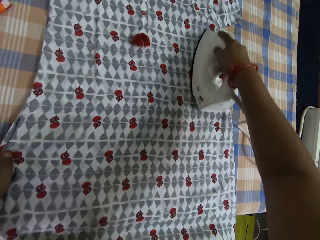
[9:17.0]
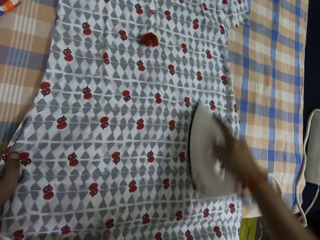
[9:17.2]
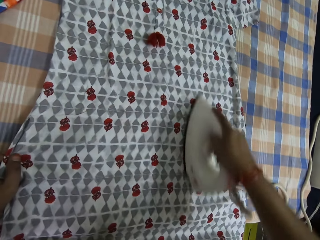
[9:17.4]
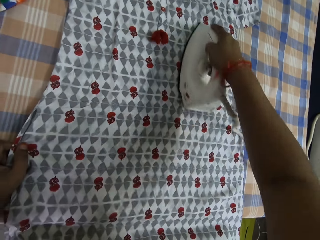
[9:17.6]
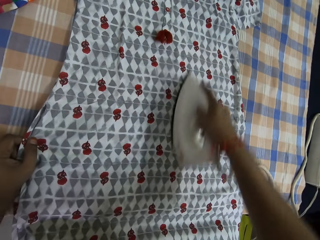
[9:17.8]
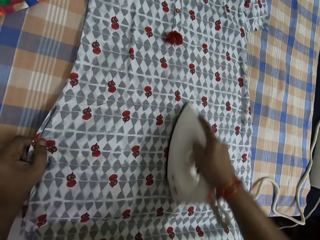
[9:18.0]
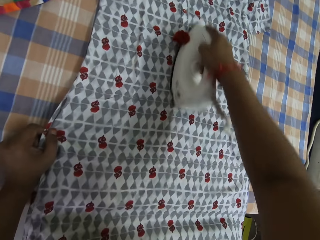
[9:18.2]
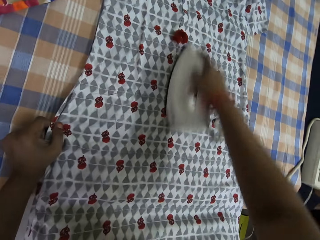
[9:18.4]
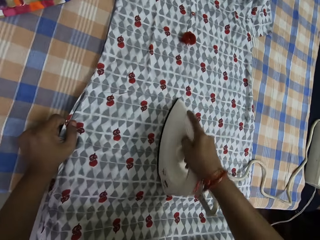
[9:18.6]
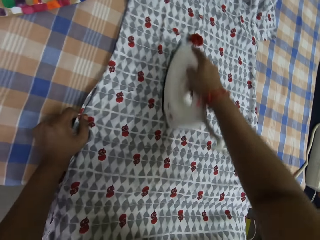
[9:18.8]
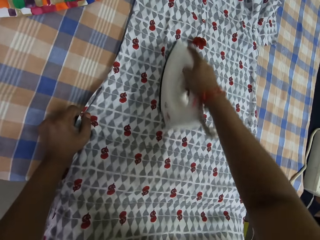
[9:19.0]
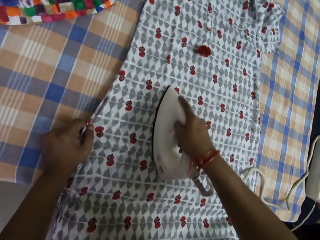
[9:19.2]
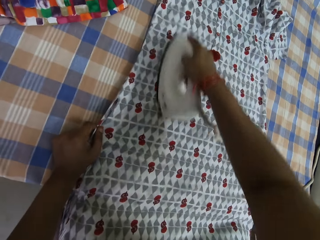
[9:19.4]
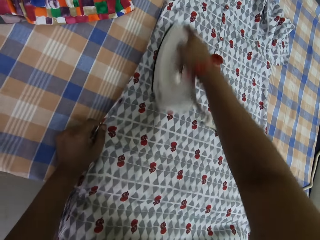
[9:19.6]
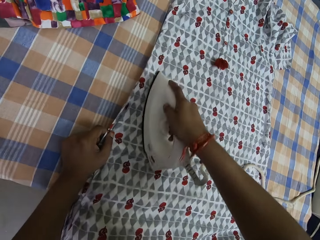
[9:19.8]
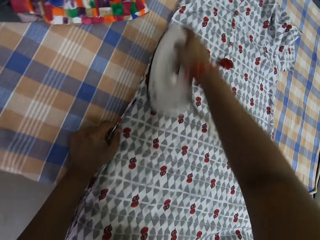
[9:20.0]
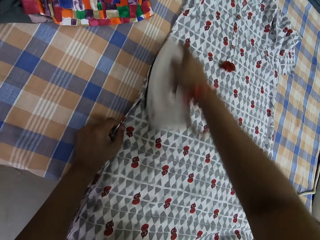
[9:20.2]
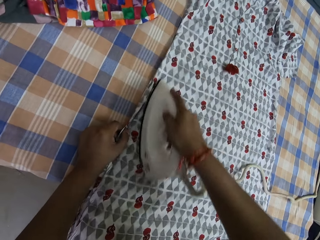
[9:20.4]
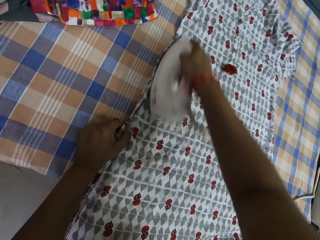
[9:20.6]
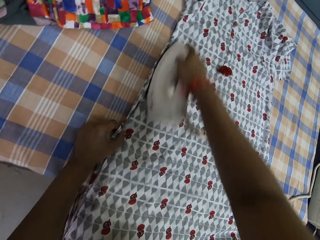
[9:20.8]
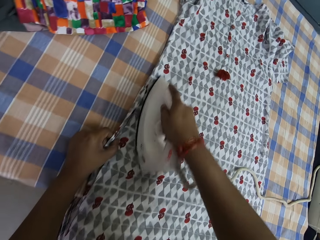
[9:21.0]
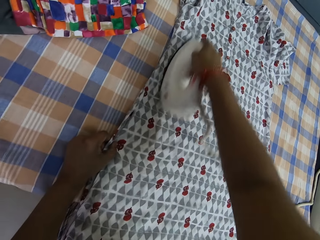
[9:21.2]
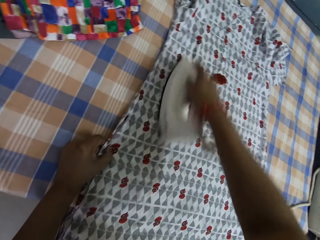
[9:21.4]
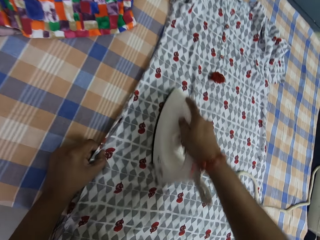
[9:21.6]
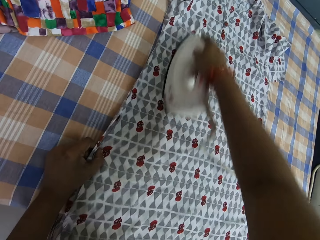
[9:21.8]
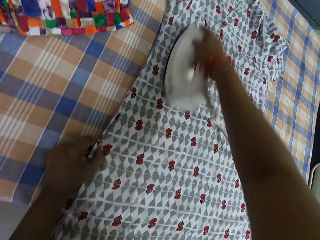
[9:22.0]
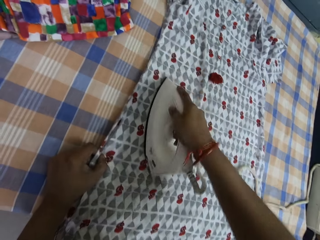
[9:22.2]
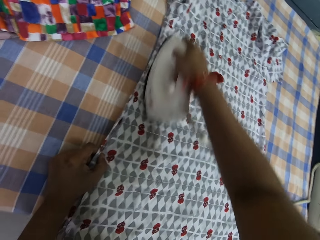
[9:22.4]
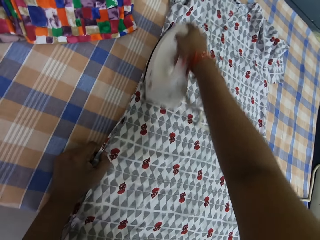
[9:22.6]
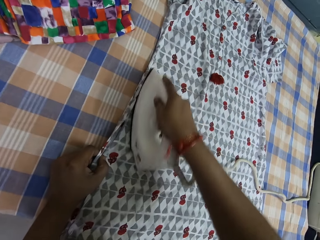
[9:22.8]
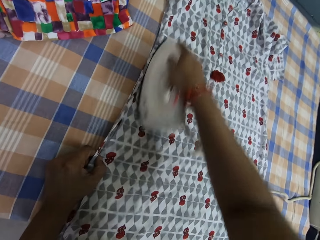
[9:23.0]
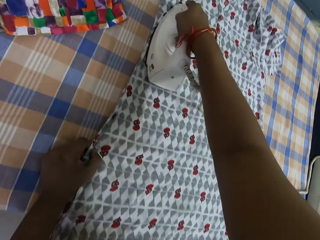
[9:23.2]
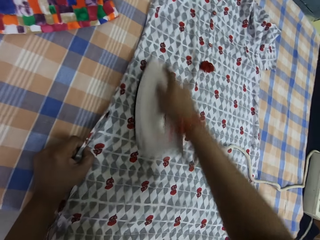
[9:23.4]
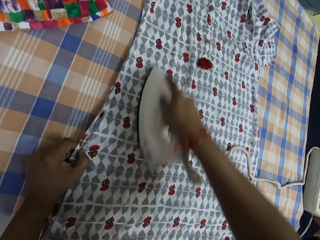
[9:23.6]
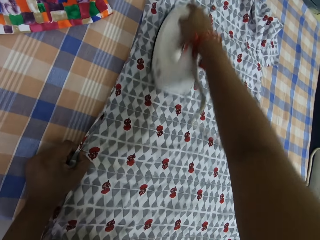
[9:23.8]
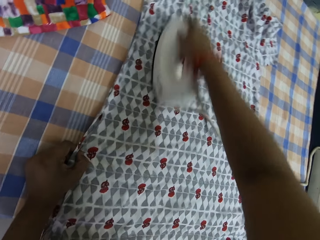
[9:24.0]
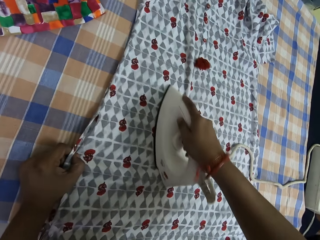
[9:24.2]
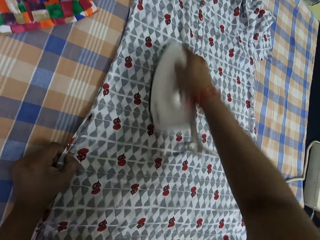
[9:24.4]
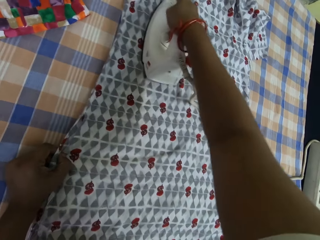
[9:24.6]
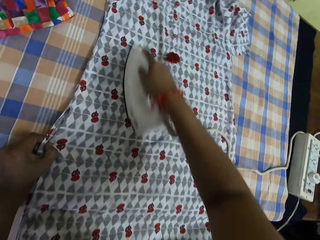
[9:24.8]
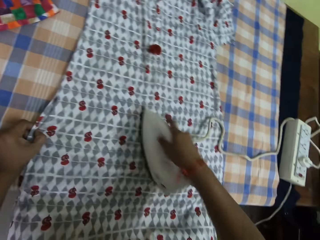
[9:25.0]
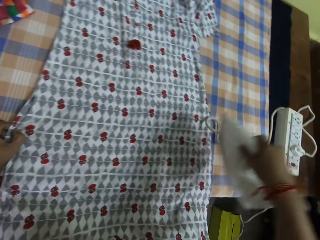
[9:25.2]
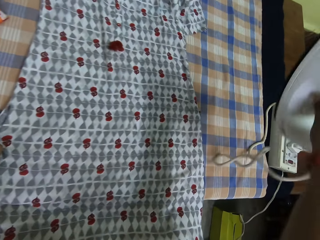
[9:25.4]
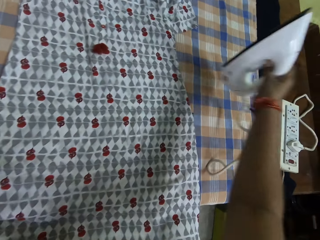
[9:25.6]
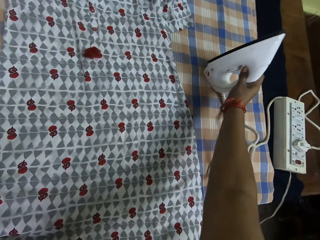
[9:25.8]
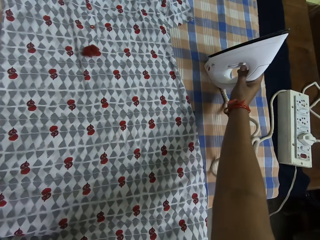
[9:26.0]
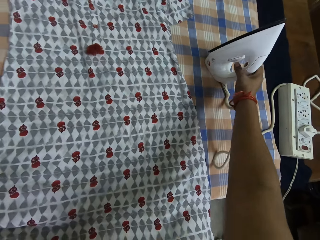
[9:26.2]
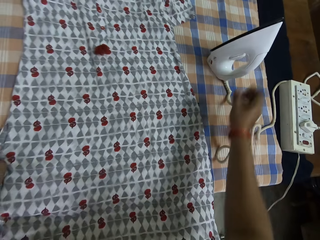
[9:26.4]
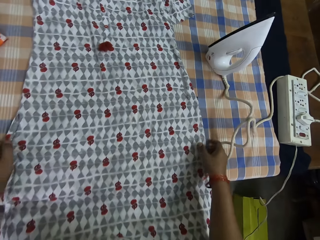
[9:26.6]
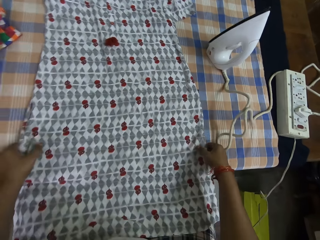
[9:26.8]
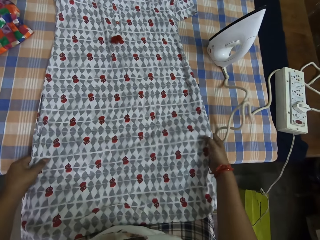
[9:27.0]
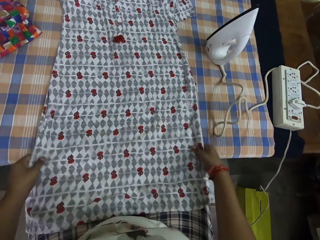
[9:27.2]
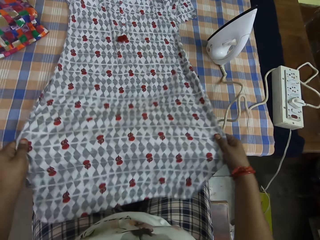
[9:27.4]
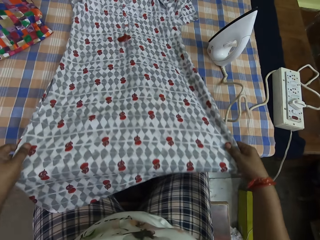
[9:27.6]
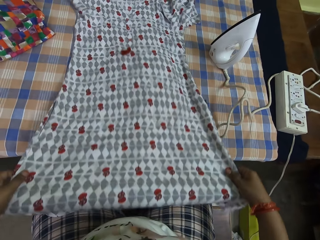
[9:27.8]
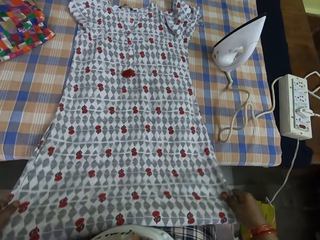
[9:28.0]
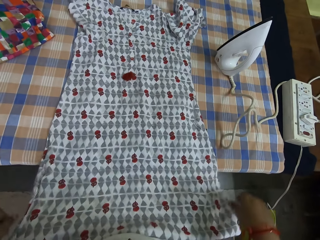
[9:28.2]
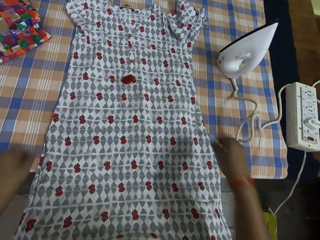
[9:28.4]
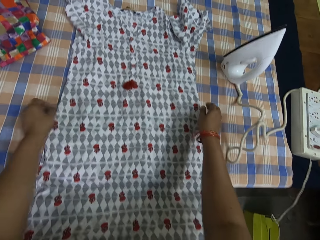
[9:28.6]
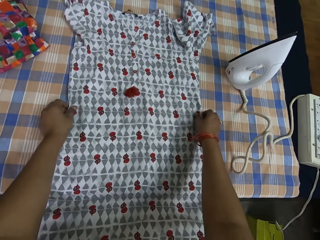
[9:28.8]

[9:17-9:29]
The camera wearer holds the cloth on the table with his left hand. He puts down the iron box. He pulls the cloth. He adjusts the cloth on the table with both his hands.

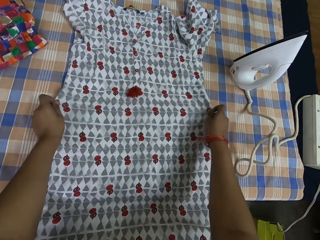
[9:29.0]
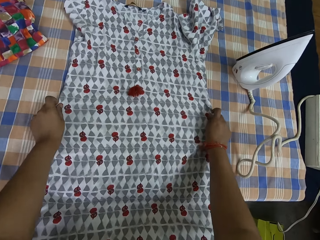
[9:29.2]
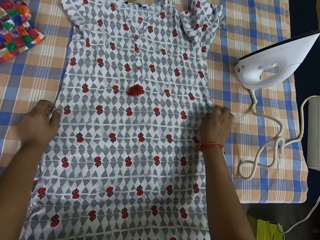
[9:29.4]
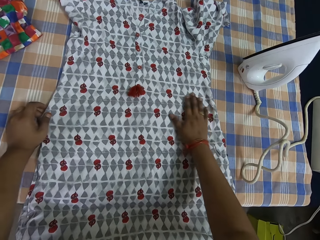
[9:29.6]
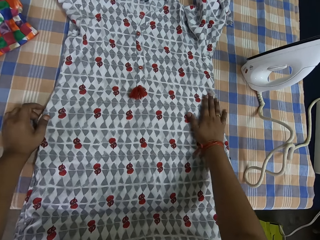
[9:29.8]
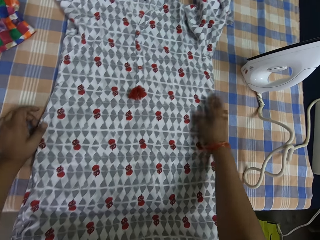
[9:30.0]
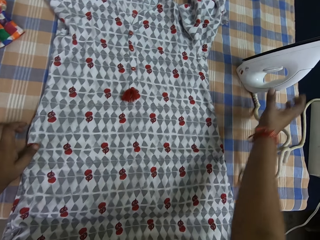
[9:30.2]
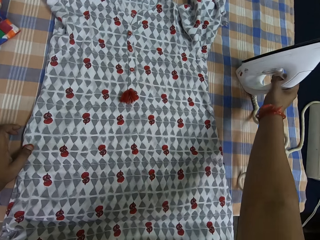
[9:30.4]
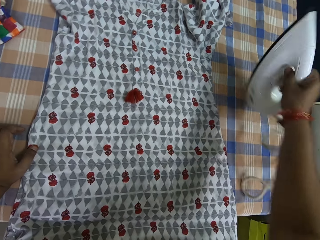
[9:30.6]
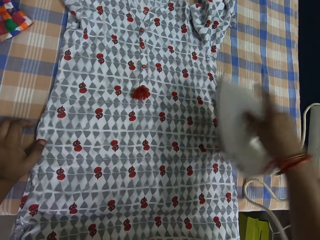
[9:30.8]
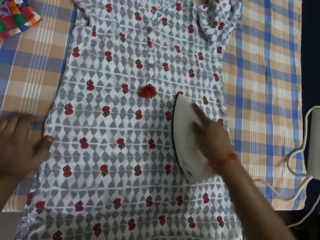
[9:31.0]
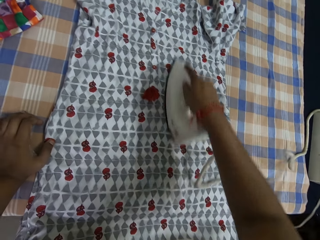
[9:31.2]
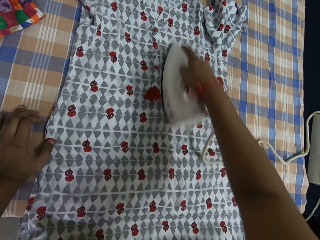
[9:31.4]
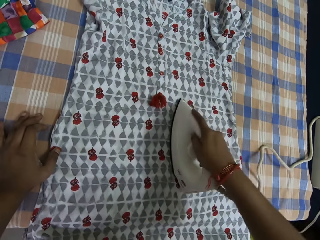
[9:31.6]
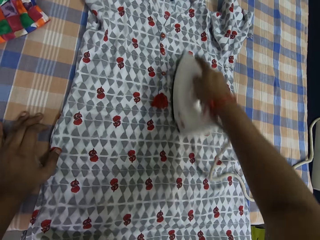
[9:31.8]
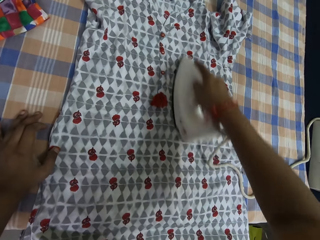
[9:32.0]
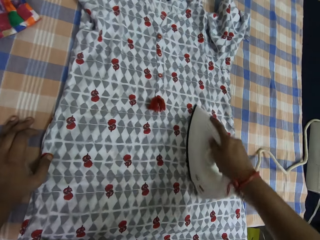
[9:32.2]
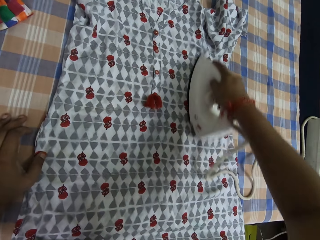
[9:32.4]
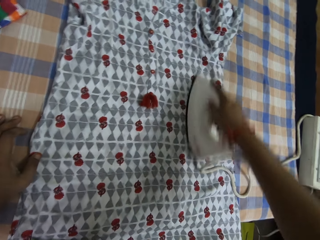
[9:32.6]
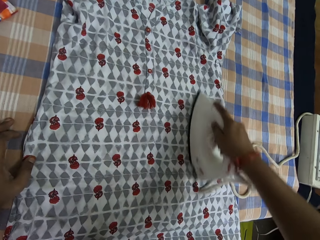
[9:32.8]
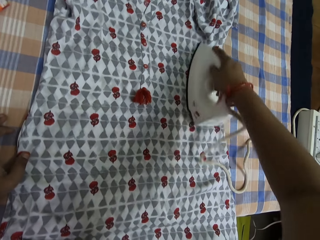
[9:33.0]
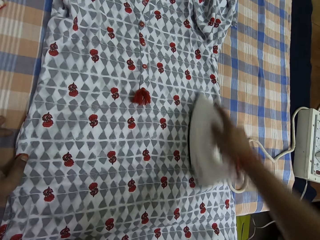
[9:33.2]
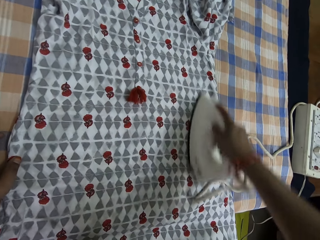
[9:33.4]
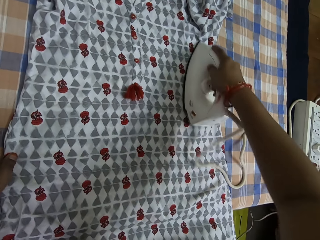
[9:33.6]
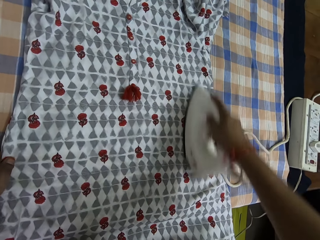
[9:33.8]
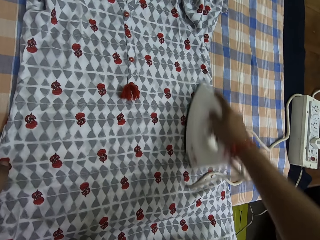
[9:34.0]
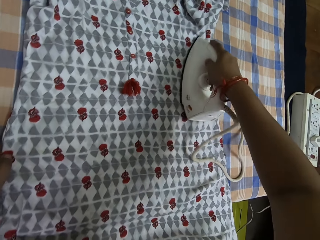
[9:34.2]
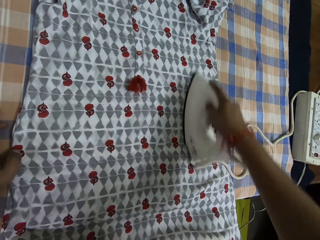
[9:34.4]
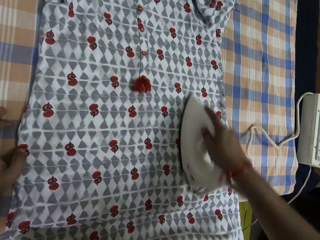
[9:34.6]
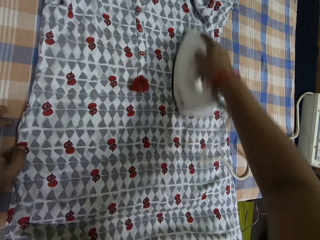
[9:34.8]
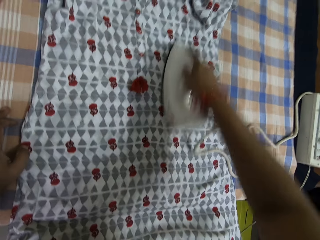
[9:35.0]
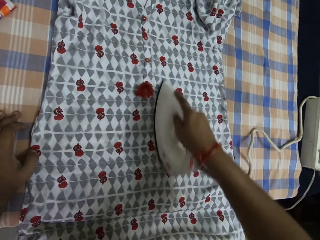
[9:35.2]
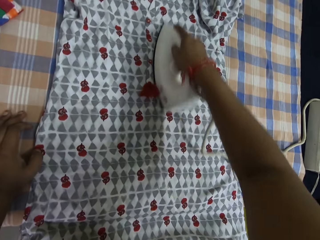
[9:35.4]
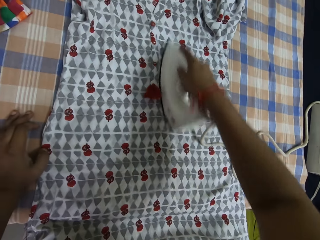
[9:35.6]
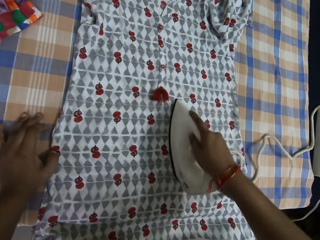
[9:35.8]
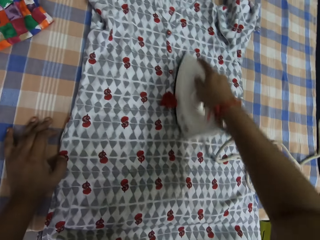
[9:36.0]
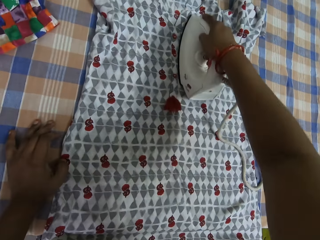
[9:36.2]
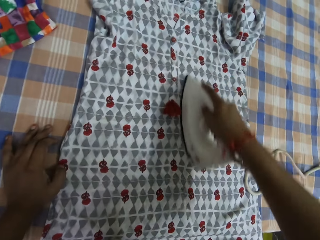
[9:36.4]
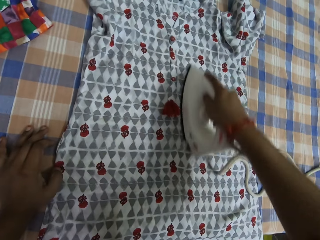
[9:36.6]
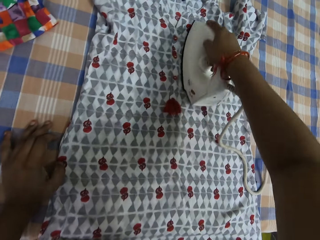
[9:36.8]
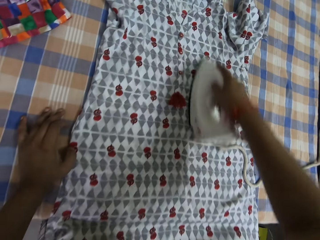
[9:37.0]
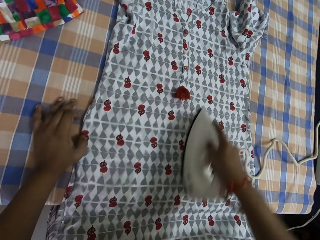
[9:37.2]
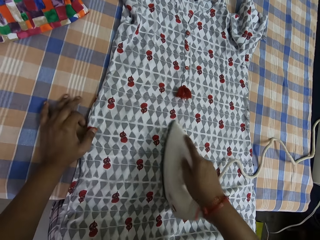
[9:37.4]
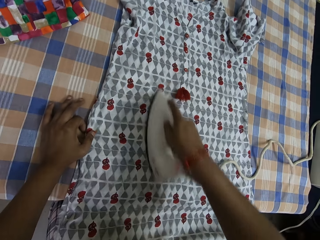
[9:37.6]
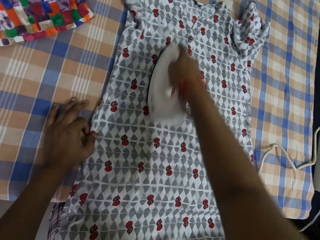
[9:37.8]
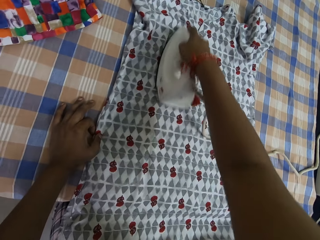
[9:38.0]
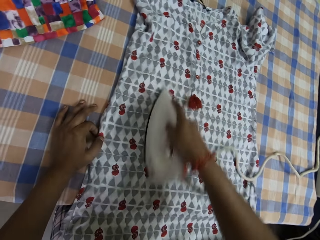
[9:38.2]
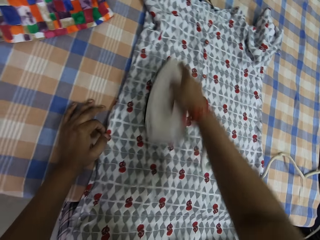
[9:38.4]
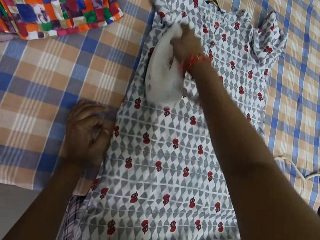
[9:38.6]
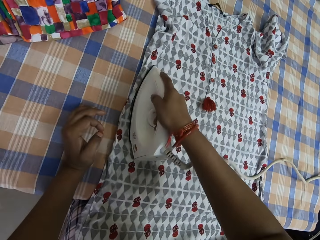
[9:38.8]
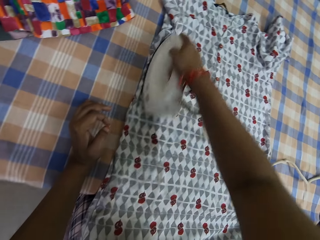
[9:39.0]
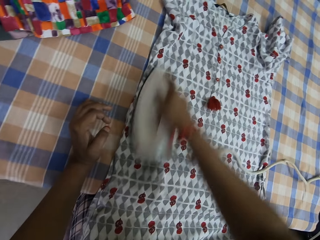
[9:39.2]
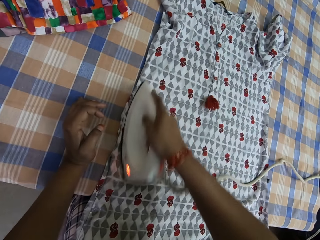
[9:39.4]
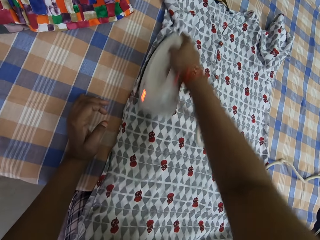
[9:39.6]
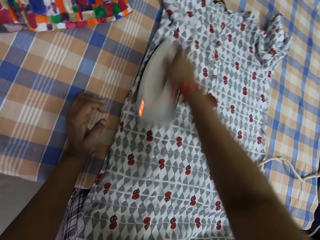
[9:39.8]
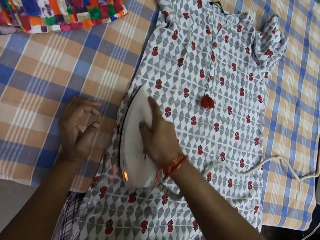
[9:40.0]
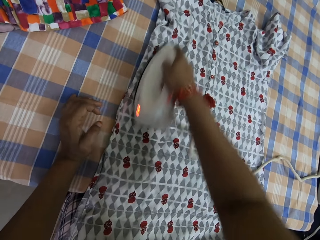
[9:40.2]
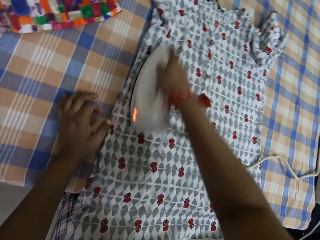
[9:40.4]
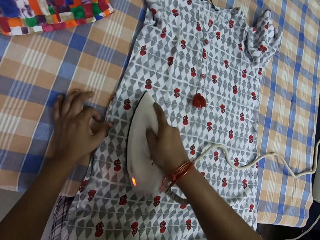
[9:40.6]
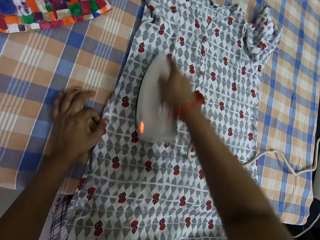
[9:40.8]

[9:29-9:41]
The camera wearer picks up the cloth. He smoothens the cloth on the table with the pressing iron in his right hand. He holds the cloth on the table with his left hand.
